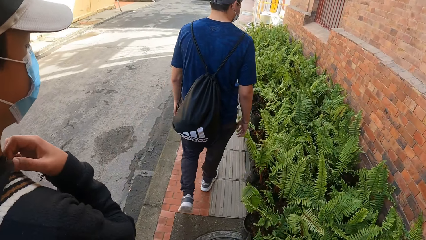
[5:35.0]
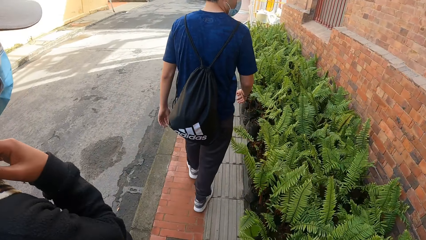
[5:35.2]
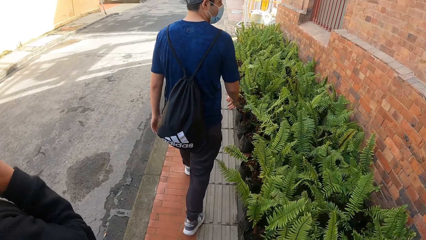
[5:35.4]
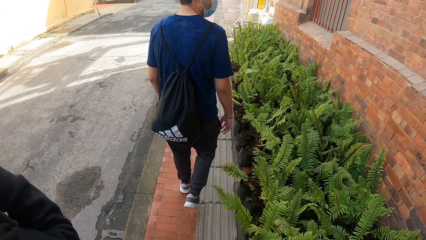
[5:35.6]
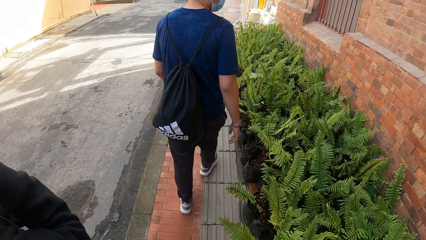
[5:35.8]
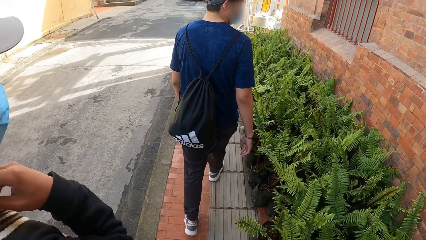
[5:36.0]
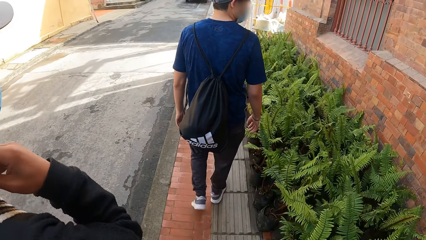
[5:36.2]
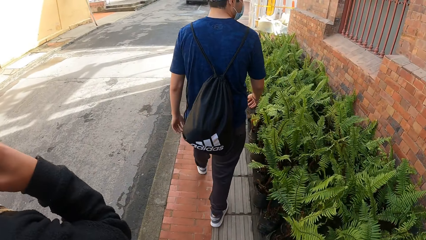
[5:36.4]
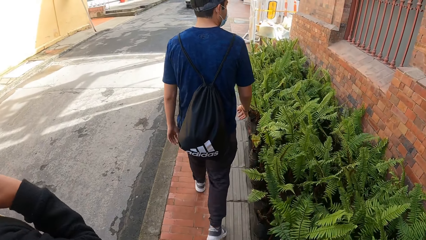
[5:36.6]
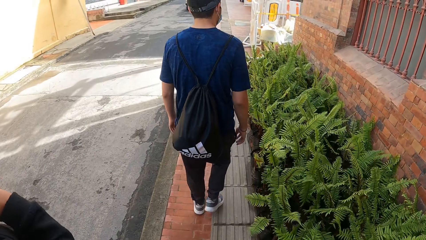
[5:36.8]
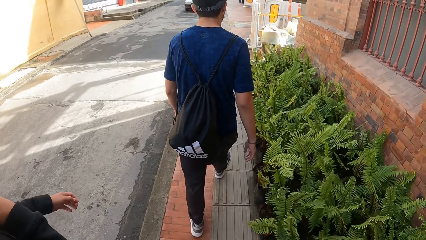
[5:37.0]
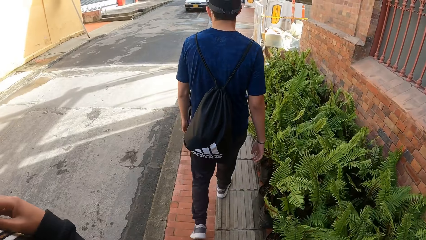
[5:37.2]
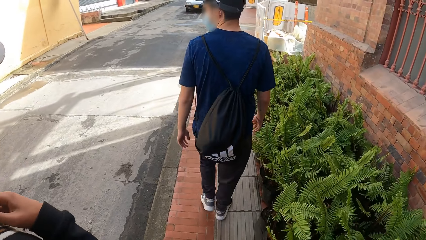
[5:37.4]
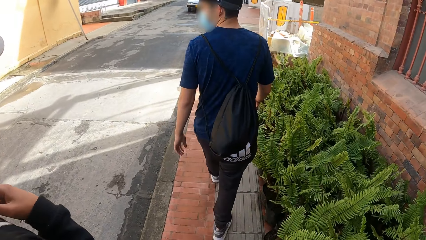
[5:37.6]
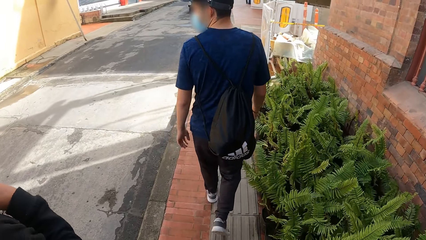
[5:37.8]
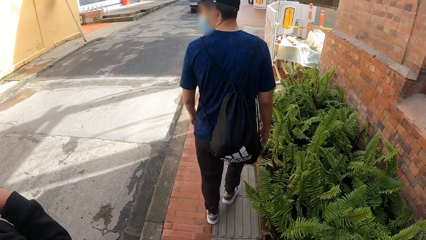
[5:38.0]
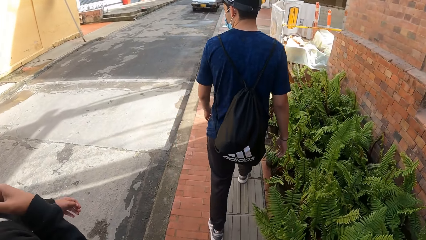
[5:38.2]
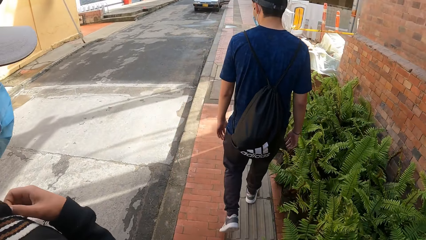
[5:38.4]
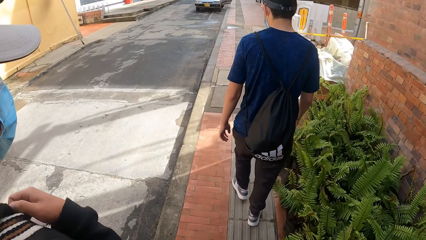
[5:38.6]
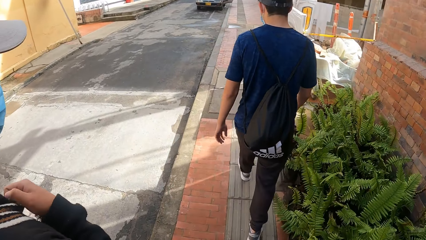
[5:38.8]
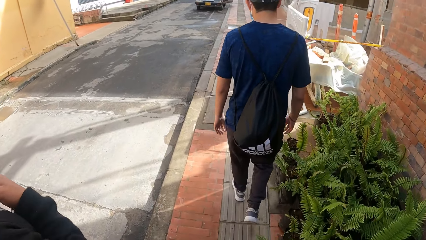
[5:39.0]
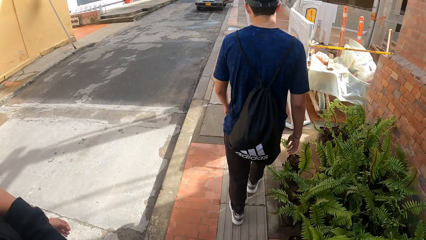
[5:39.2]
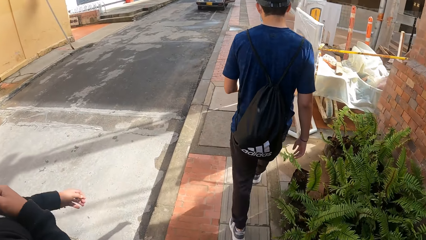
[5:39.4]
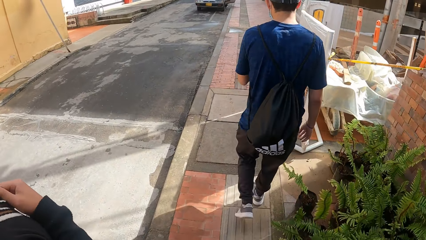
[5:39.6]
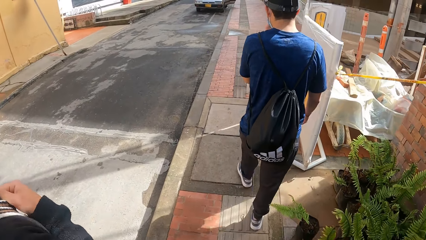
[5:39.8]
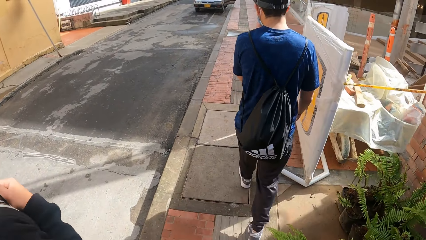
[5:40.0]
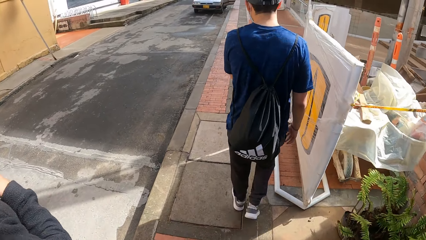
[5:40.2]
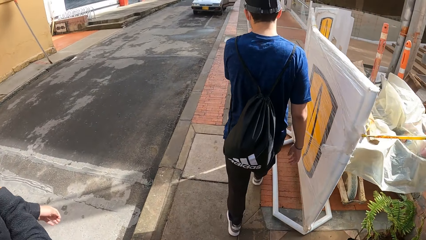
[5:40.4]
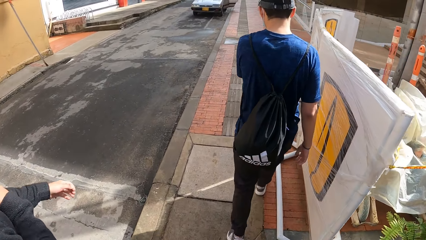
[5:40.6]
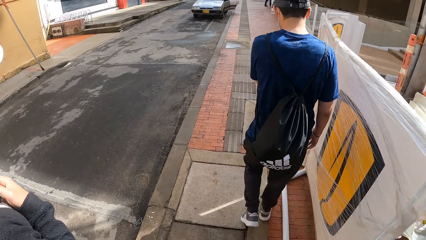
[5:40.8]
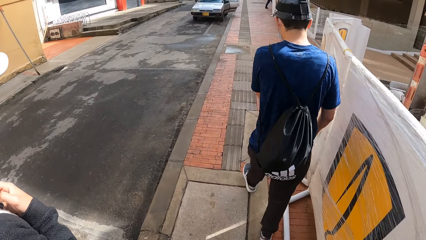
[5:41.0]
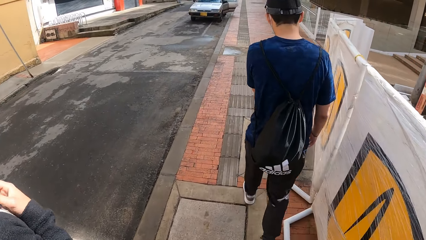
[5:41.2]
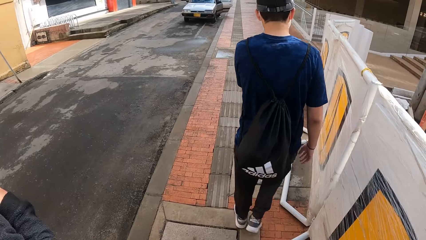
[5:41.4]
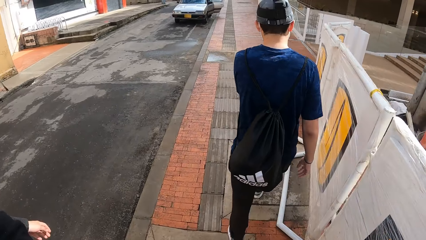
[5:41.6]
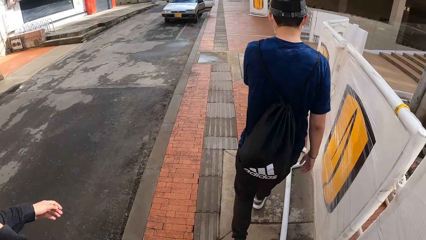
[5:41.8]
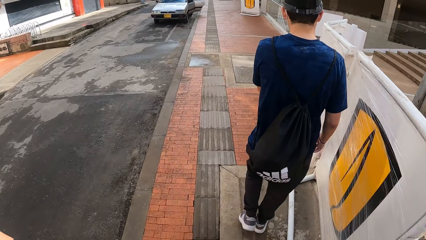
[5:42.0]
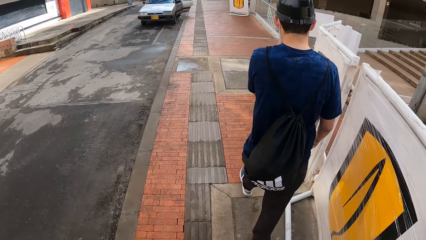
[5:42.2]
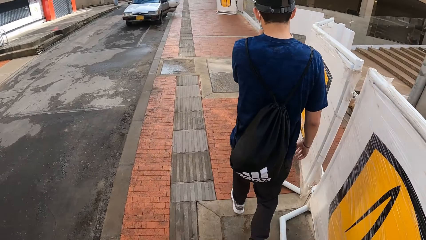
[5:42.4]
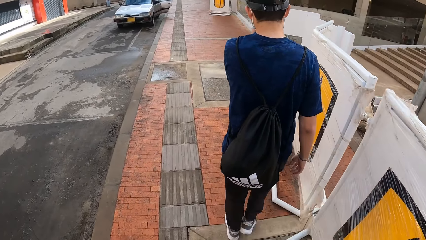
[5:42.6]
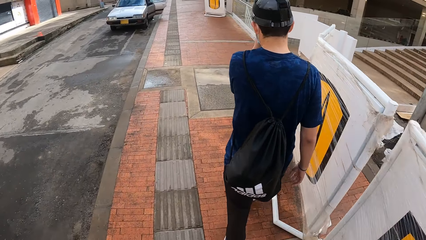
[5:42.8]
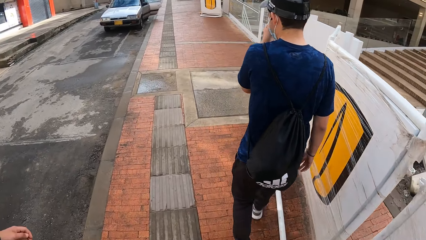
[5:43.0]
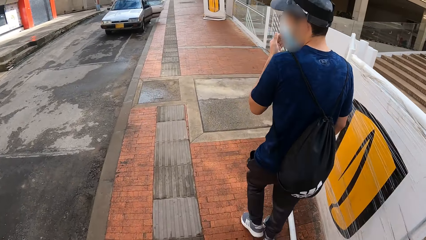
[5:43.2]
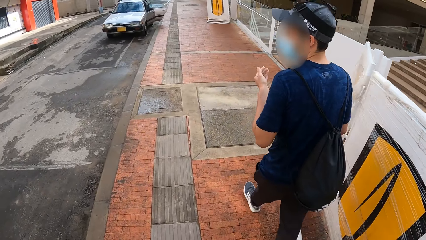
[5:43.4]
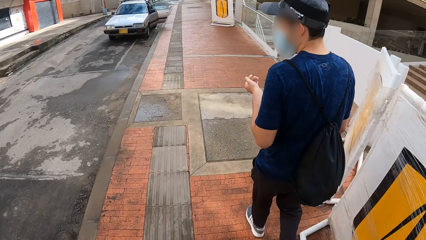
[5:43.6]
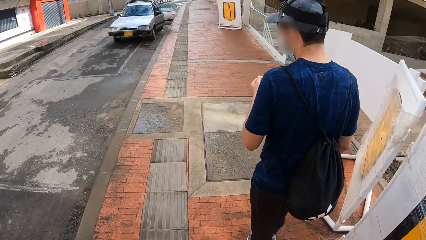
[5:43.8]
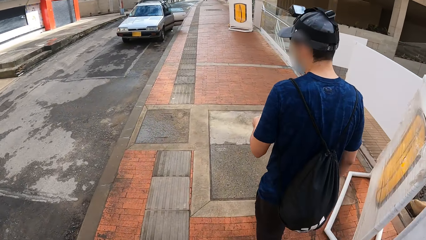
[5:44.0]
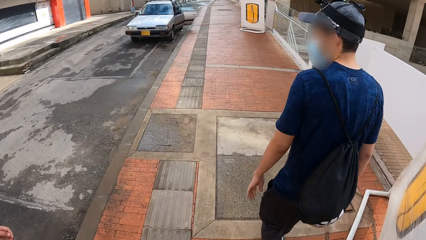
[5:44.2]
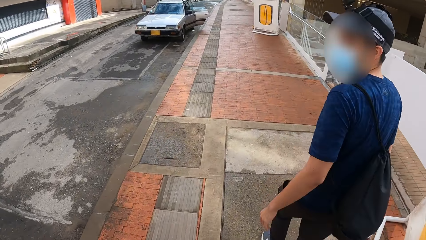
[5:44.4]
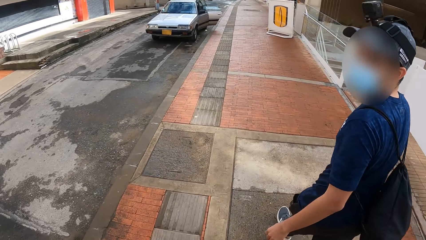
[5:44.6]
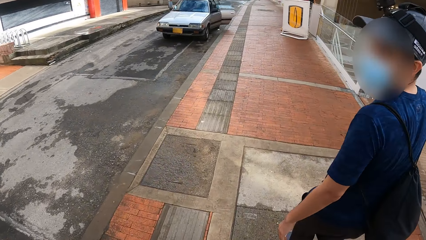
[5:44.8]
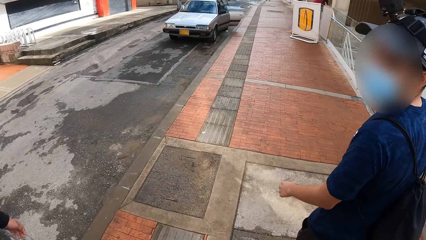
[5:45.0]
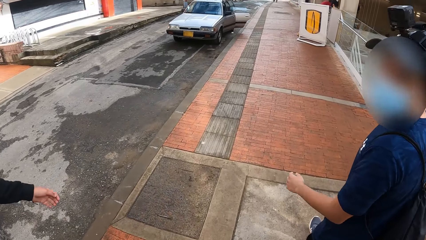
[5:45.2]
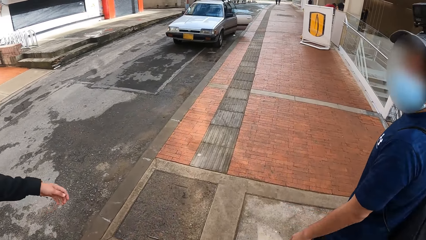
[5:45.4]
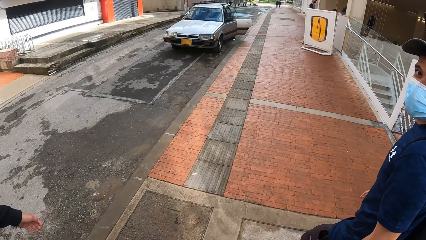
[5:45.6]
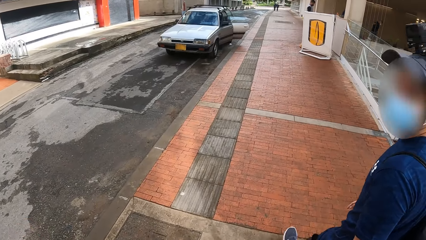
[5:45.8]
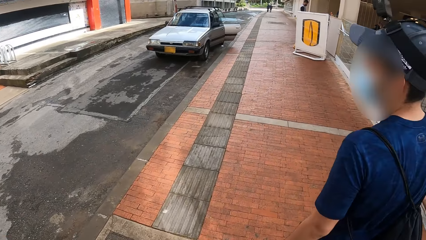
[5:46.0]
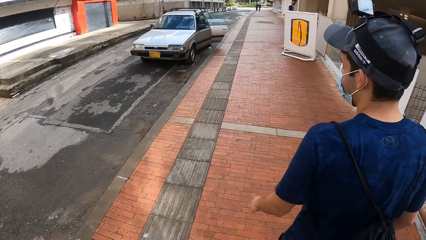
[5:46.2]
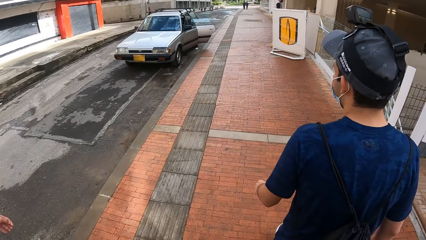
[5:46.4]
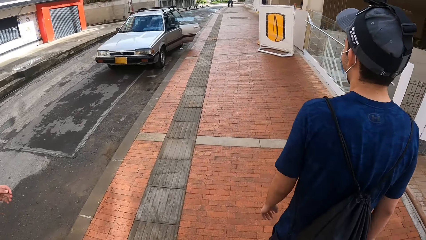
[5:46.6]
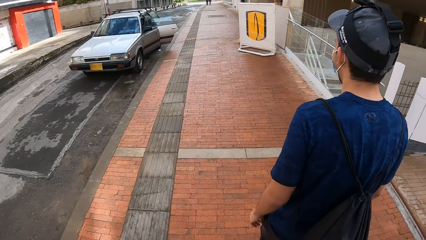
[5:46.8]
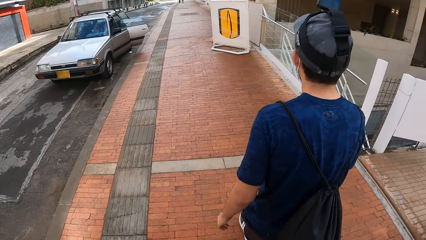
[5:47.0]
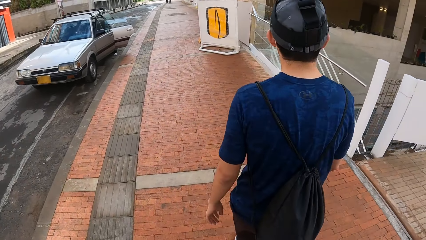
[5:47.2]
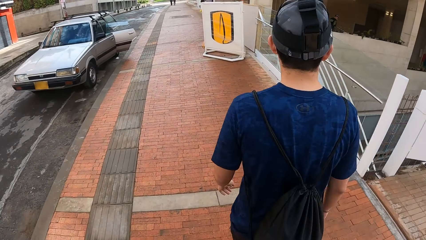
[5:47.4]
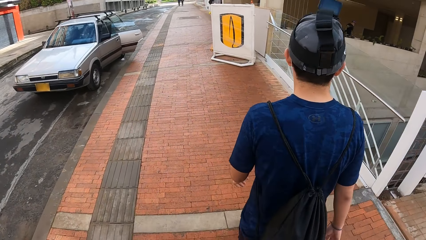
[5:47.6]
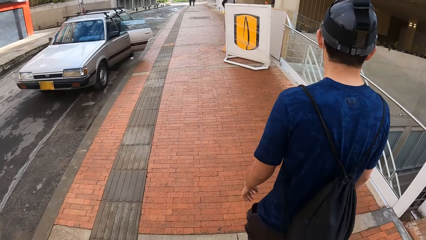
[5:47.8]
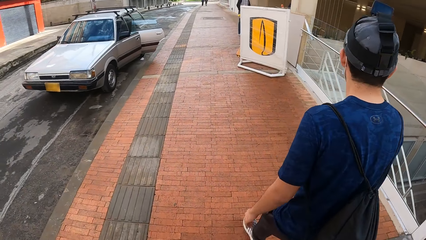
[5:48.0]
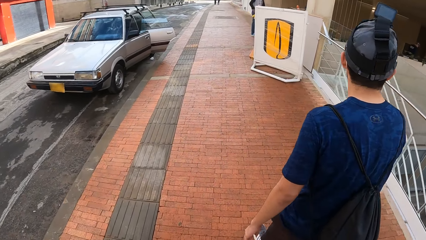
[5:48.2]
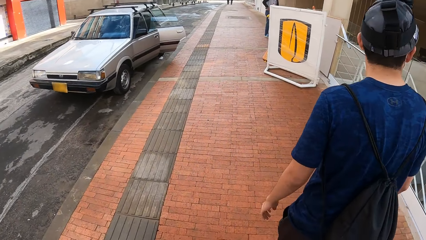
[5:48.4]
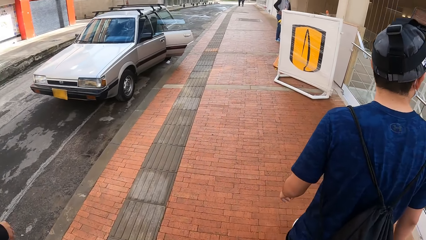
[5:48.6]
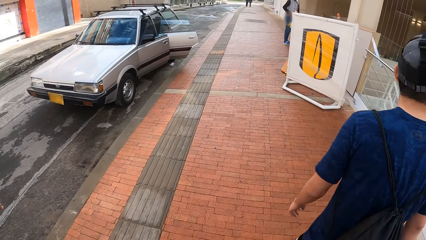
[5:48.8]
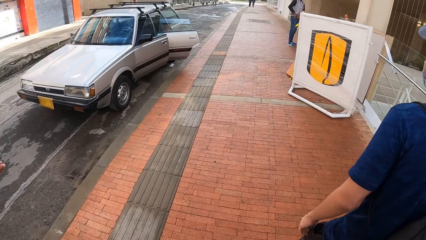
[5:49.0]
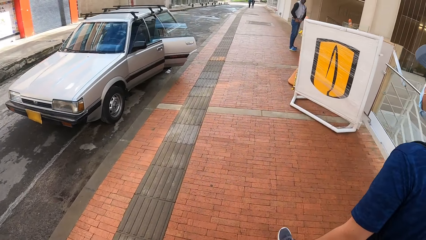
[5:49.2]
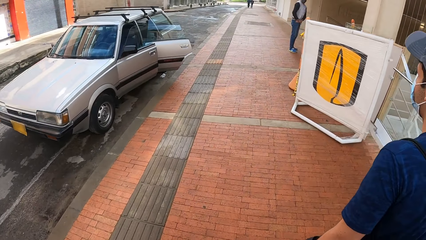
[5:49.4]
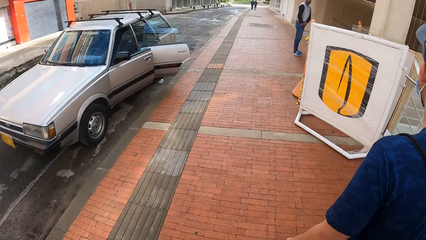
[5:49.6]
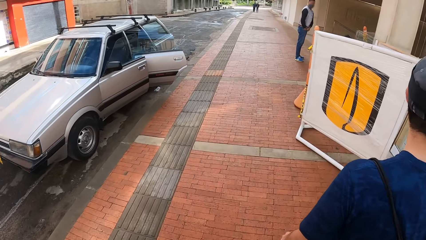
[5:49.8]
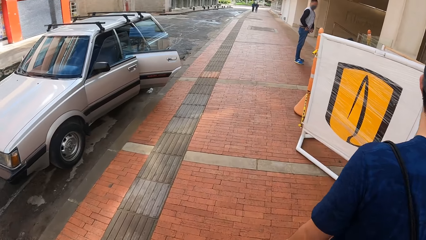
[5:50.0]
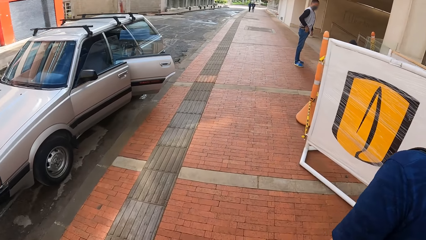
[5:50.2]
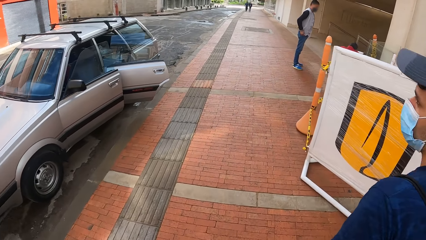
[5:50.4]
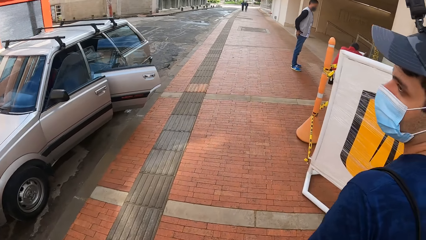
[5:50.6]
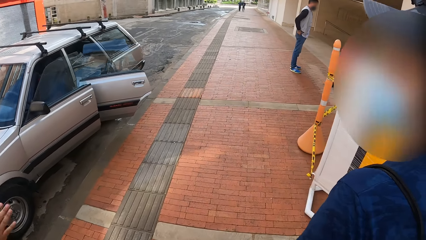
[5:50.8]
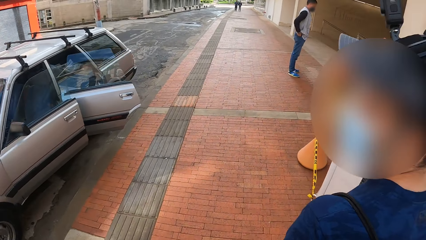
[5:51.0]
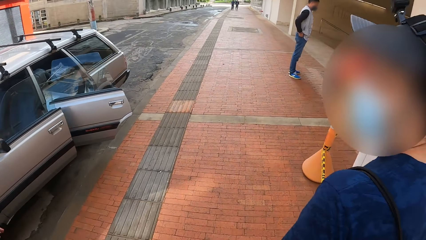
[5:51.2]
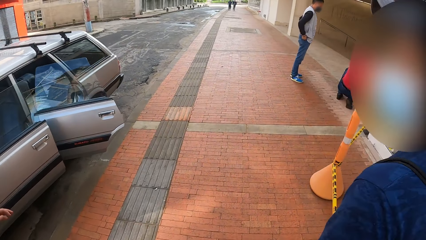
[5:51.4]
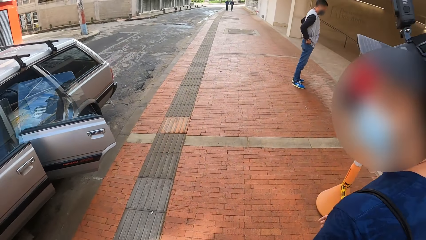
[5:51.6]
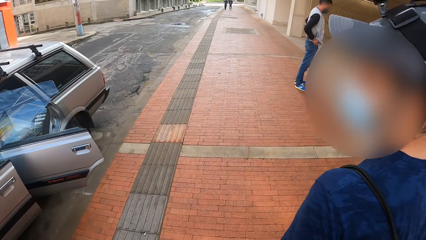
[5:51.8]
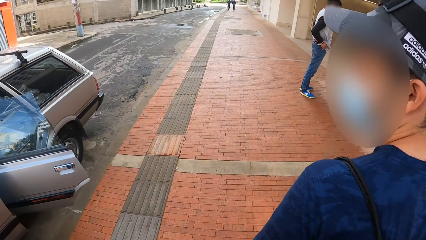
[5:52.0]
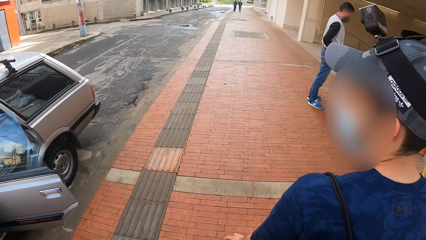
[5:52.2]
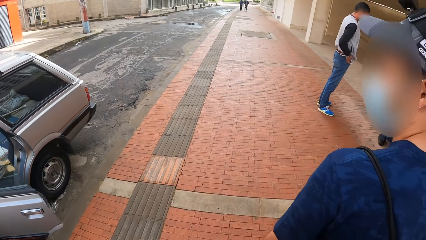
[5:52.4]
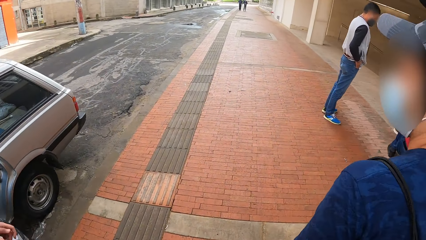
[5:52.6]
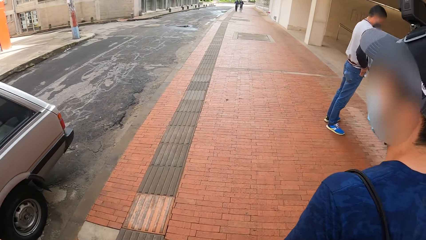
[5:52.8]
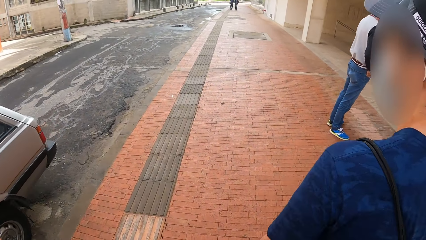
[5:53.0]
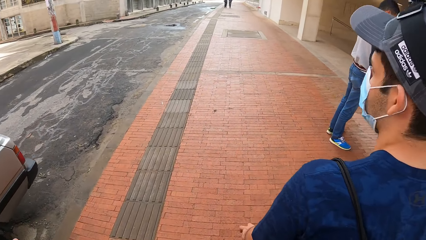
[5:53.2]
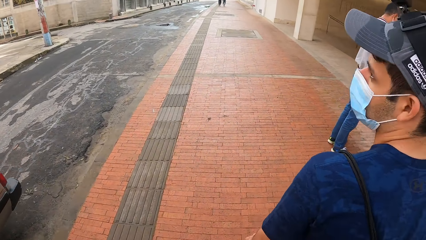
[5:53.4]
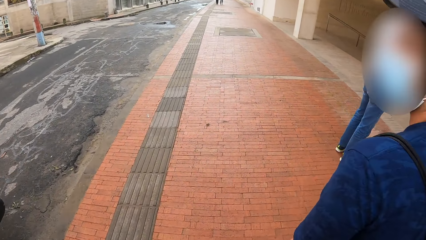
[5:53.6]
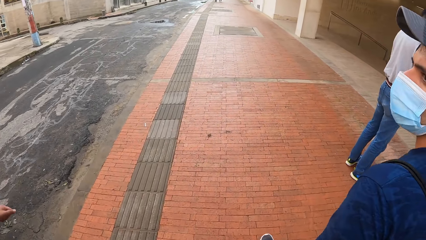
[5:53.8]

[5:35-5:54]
A man touches the mask on his face with his left hand. Another man dips his right hand in his pocket.
